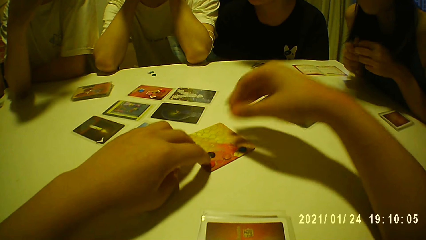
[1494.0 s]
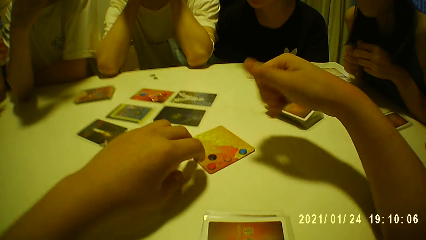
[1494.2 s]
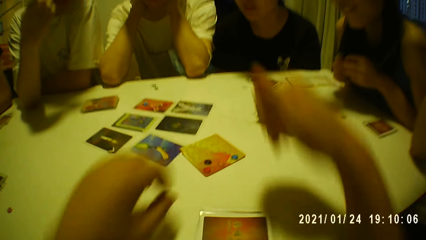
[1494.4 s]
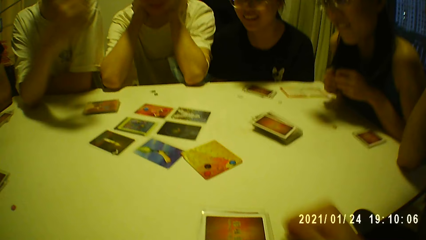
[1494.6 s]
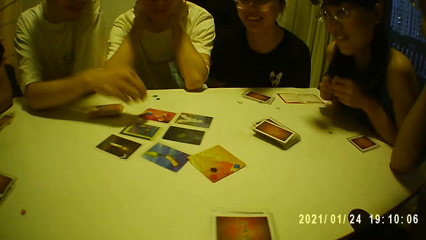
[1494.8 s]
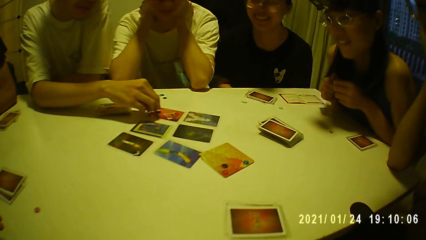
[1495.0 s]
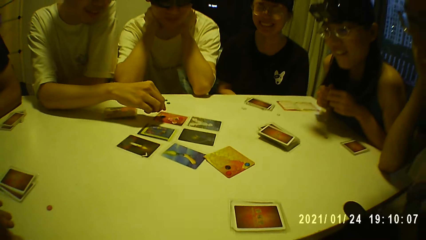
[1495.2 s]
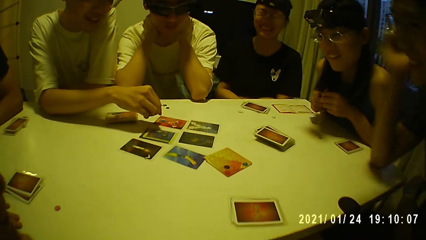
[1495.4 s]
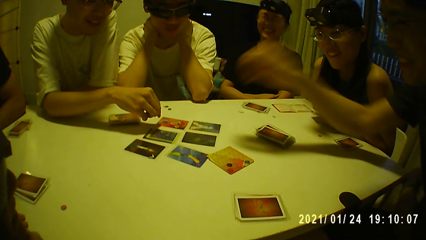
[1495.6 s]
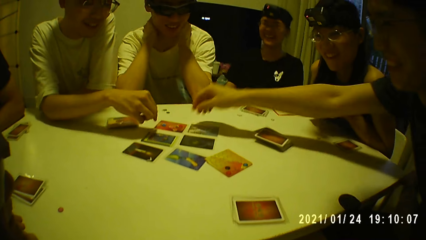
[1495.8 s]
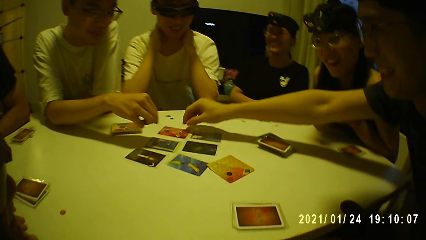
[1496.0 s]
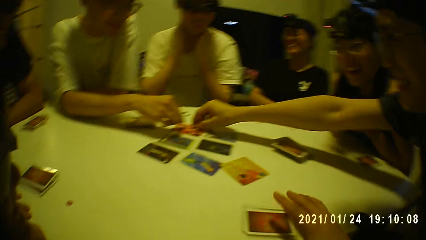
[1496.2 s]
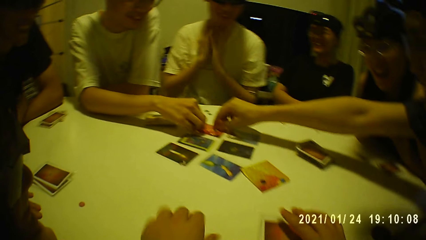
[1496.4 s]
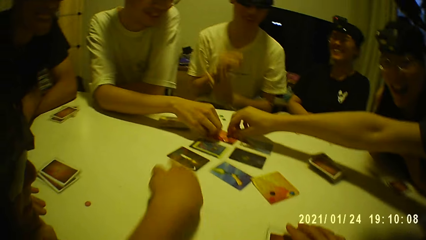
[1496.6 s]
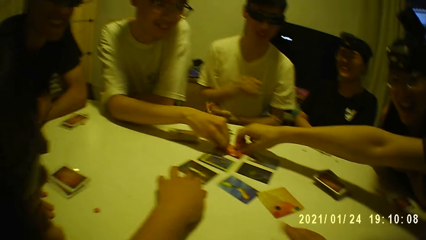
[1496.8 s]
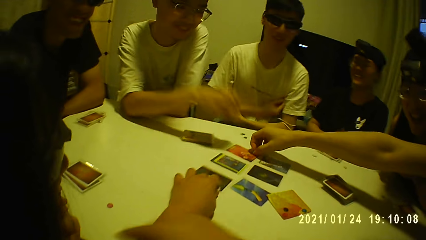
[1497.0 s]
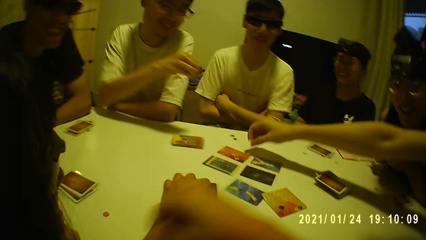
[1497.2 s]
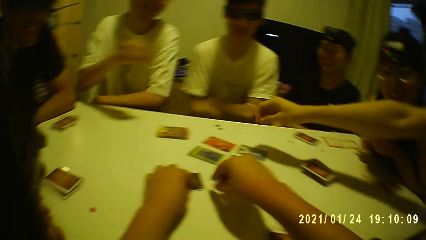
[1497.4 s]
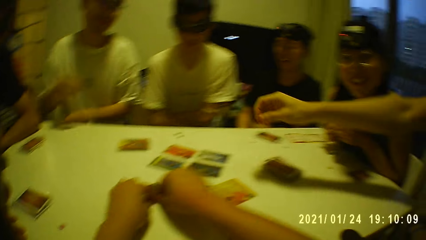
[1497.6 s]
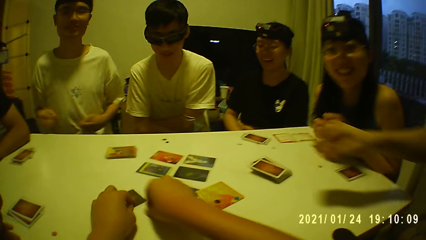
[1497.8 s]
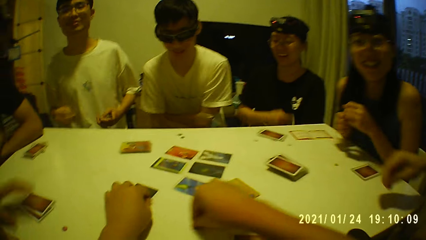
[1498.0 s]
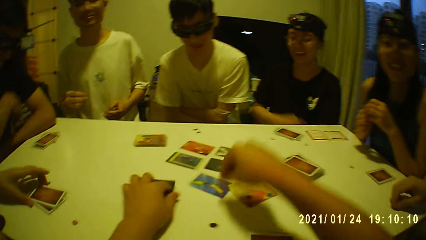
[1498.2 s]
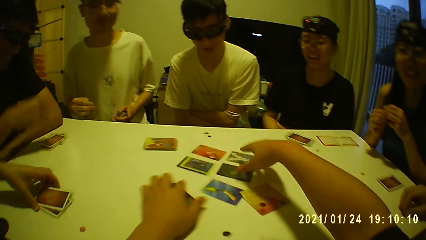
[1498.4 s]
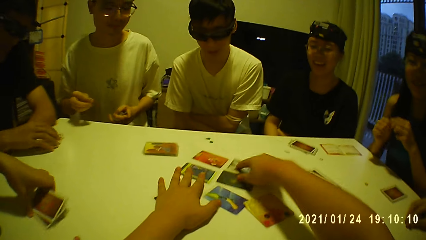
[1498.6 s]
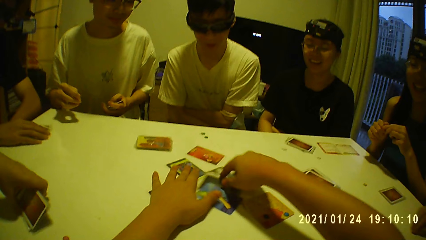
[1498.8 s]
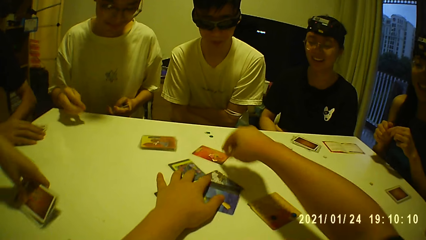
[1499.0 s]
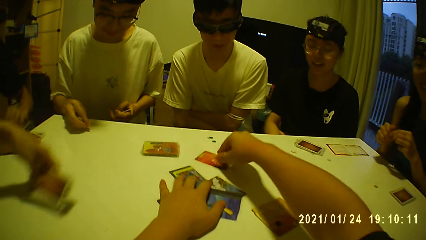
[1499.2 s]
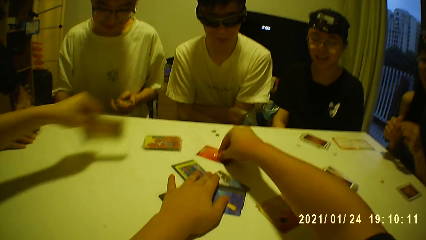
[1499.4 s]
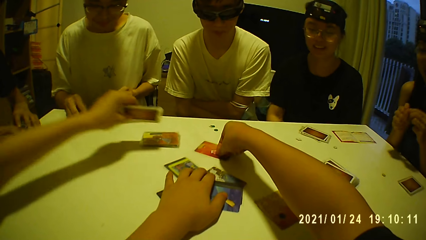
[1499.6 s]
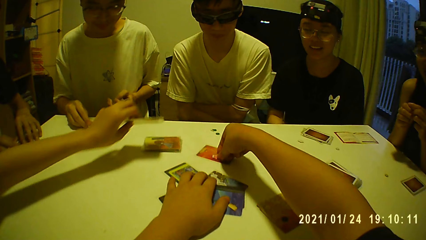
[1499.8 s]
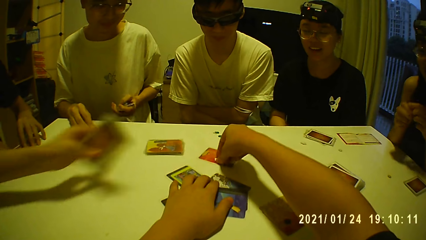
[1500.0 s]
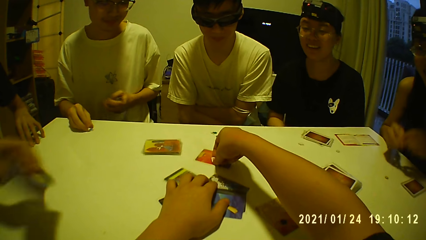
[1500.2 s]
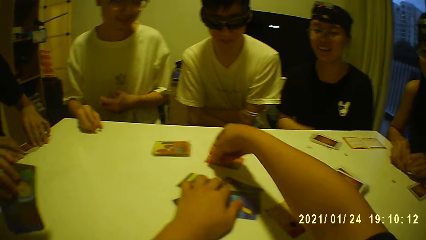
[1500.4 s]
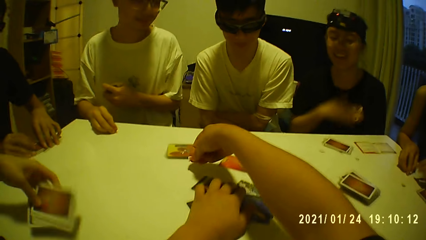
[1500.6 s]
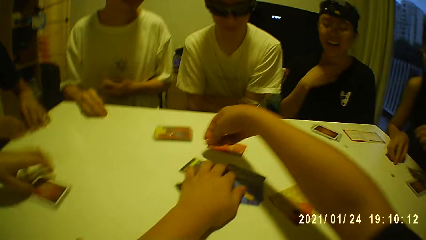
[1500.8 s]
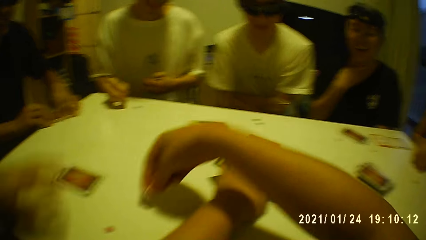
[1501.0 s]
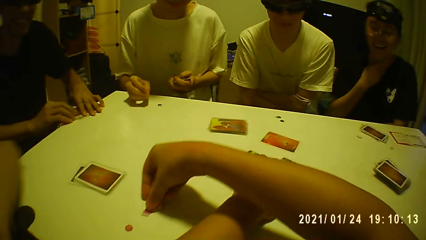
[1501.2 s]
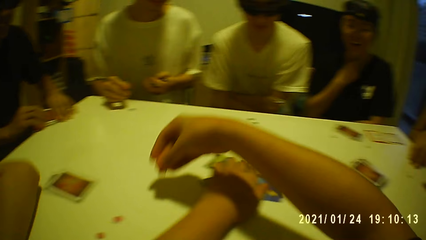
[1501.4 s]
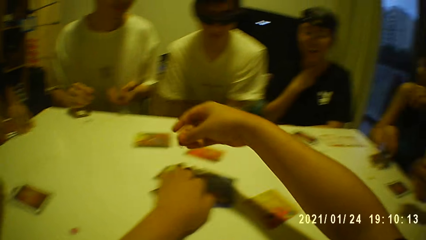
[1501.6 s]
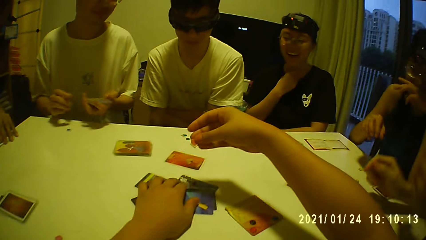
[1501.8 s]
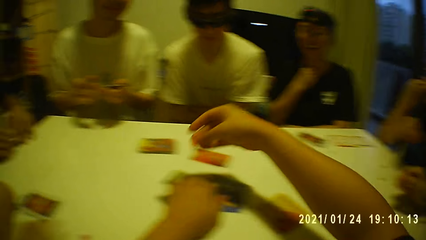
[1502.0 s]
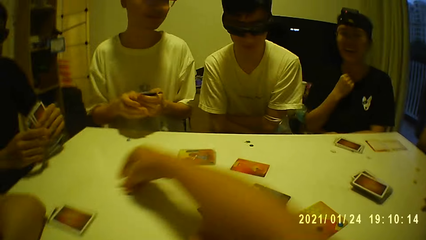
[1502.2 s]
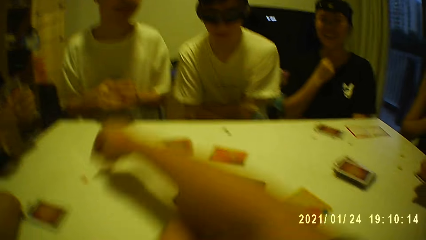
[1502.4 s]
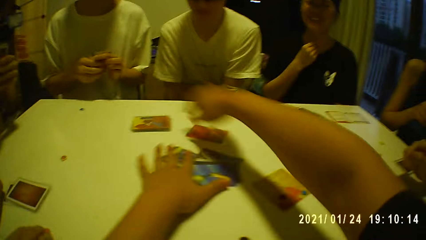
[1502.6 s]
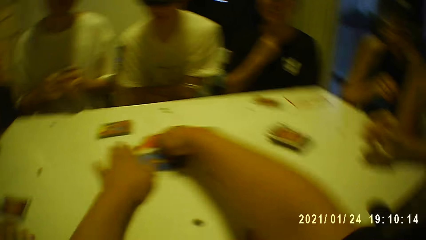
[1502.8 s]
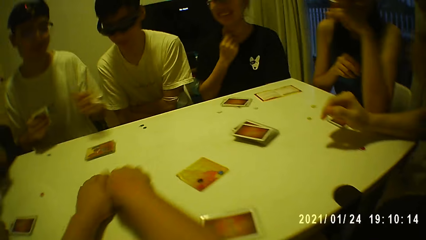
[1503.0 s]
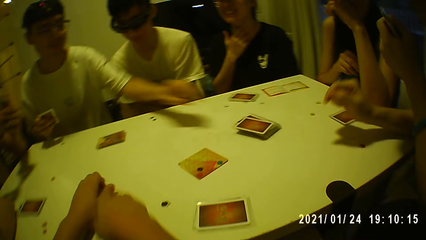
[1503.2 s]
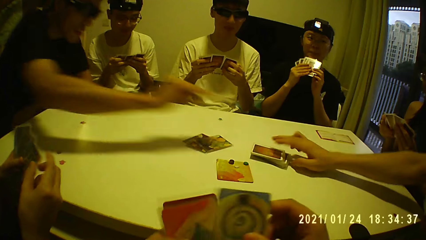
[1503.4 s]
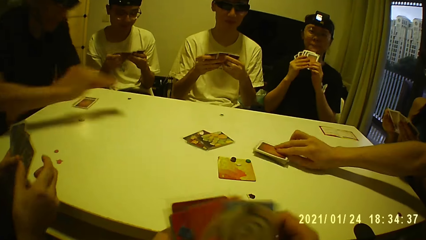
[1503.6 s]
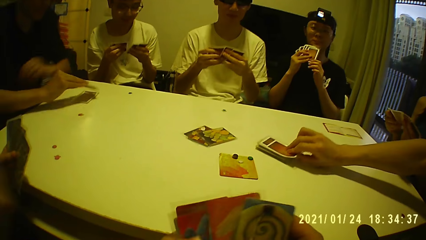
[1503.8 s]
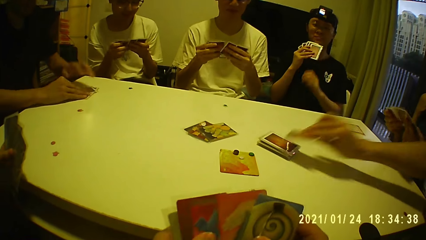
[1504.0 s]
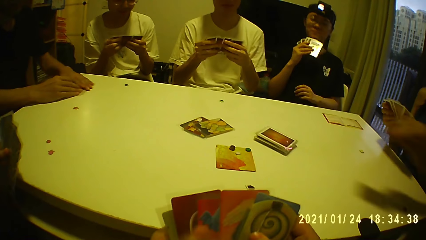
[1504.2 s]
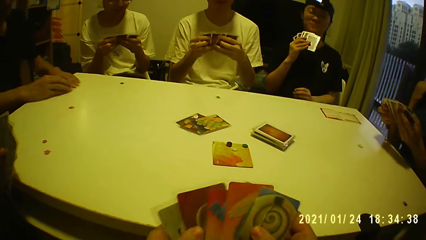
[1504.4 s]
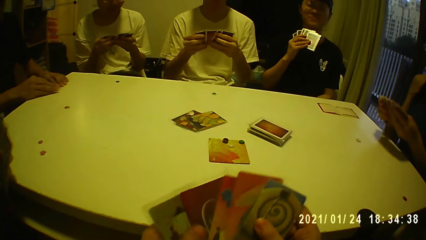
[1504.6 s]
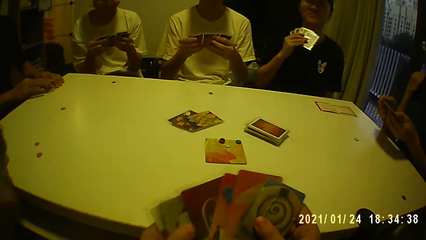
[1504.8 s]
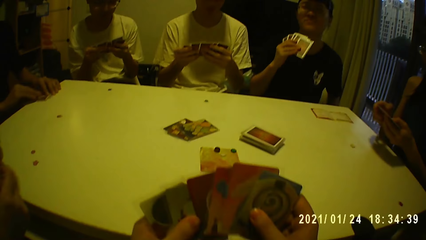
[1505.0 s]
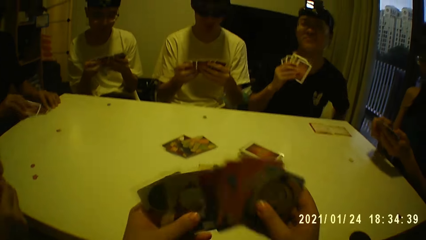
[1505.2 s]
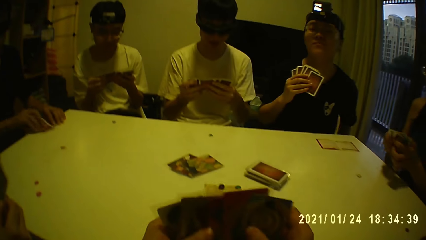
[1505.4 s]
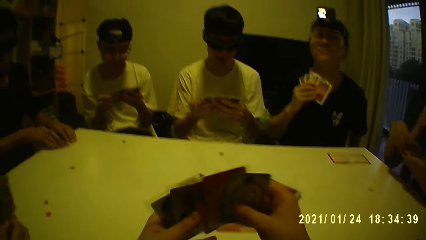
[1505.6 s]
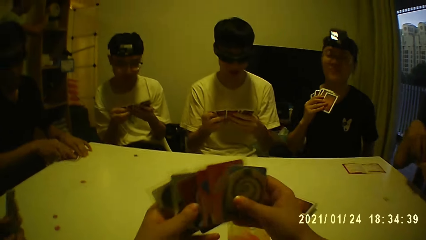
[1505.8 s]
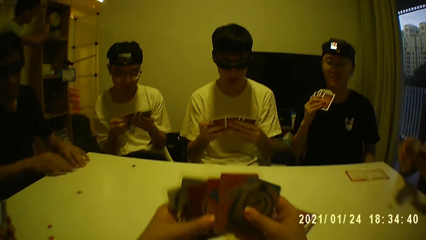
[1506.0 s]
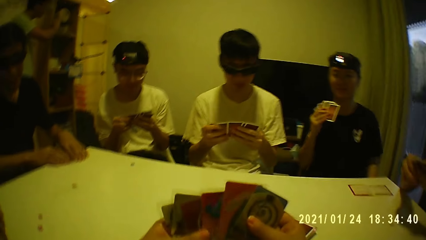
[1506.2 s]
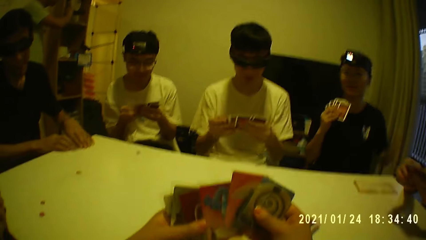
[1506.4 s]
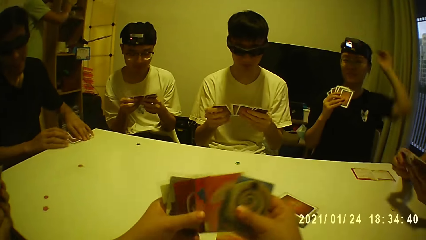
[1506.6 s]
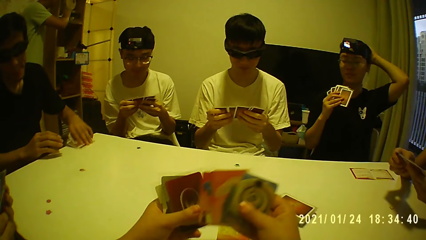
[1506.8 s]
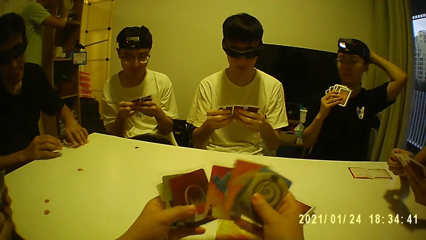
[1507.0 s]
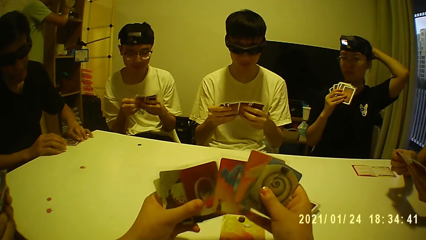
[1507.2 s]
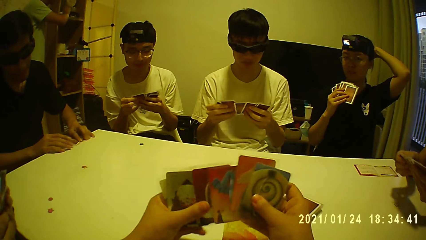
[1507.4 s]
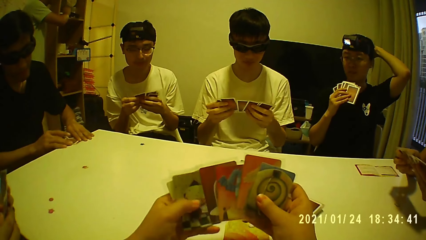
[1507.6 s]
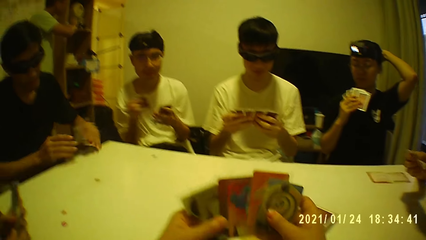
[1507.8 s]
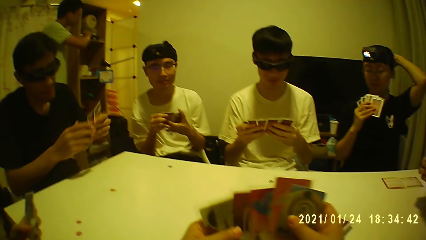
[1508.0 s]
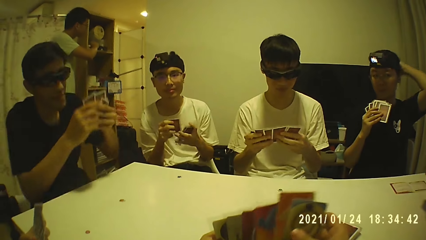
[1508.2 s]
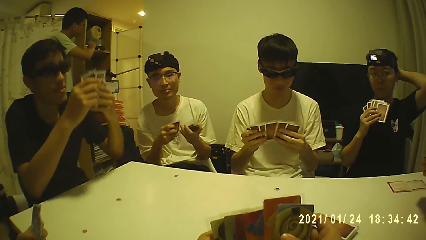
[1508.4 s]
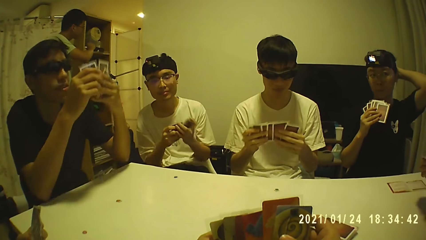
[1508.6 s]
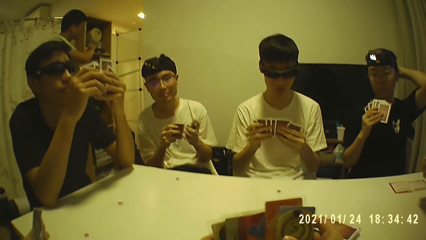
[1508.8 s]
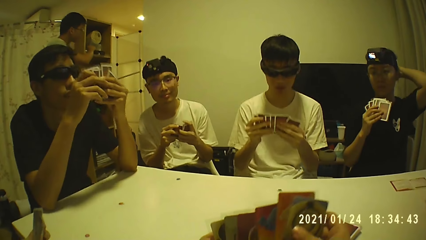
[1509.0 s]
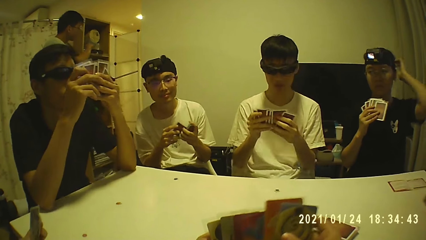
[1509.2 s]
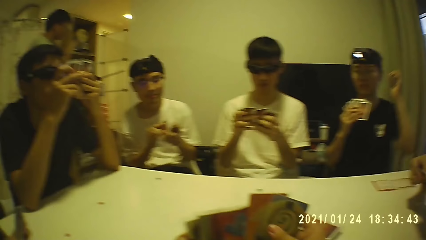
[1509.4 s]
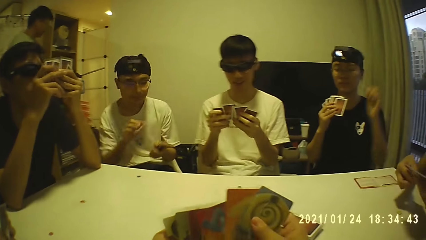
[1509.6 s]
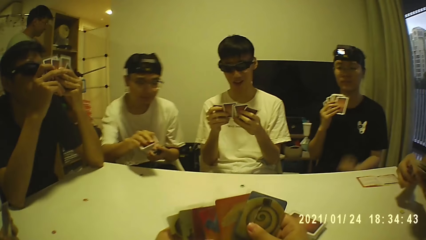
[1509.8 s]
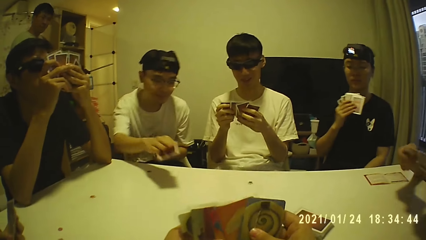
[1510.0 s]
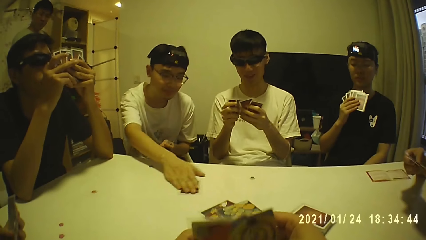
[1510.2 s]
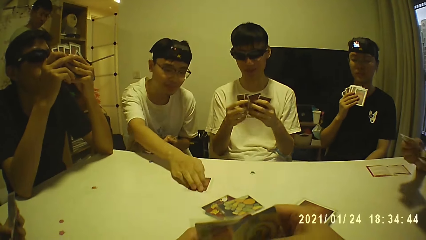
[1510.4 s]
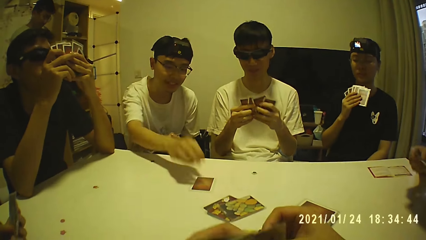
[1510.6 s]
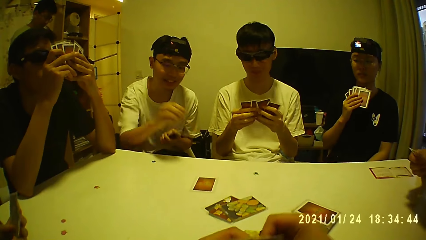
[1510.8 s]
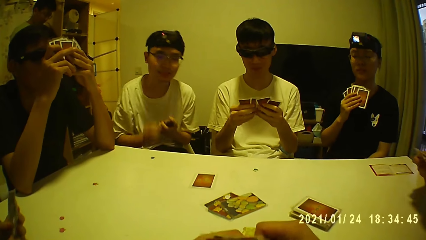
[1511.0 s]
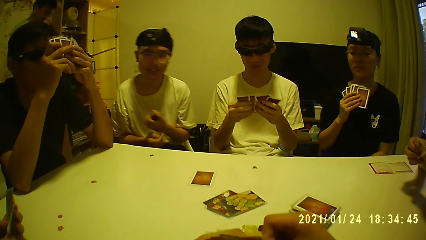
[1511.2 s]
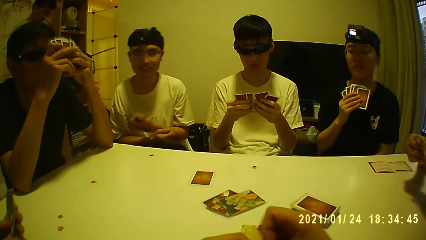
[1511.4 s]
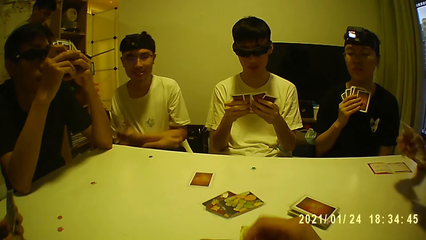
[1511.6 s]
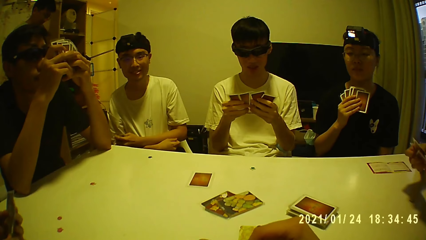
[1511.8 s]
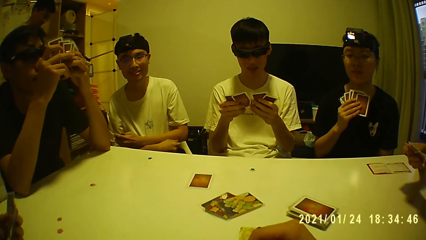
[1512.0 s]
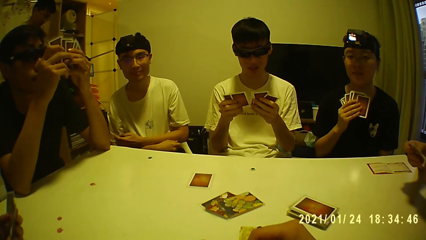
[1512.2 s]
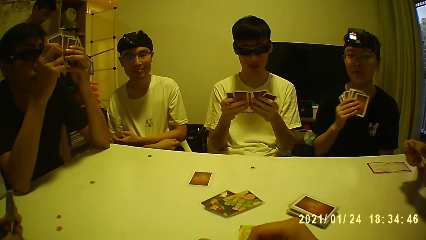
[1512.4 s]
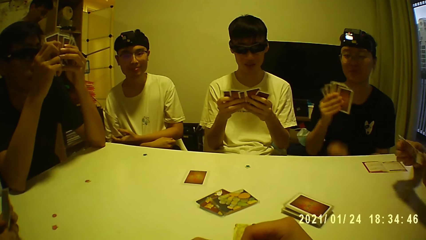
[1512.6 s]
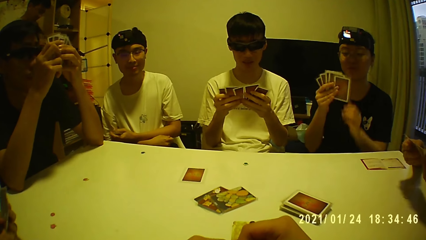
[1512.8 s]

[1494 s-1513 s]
The camera wearer looks around. A man picks a tile on the card with his right hand. Another man picks a tile on the card with his right hand. The camera wearer shuffles the cards on the table with both hands. He arranges cards. A woman picks a card from the table with her left hand. The camera wearer picks a tile from the card with his right hand. The woman drops the card on the table with her left hand. The camera wearer drops a tile on the table with his right hand. He does so again. He moves a card on the table with his right hand. He picks cards. He shuffles the cards with his hands. The other man picks a card from the table with his right hand. The first man picks a card on the table with both hands. The camera wearer checks the card. A third man drops a card on the table with his right hand. The camera wearer looks around.
